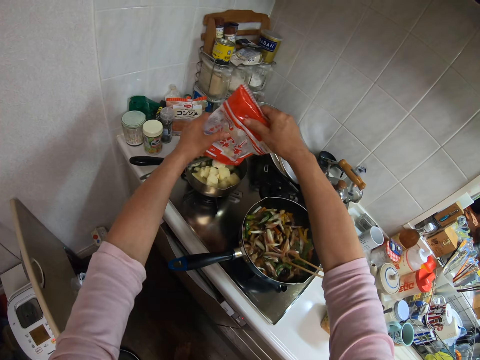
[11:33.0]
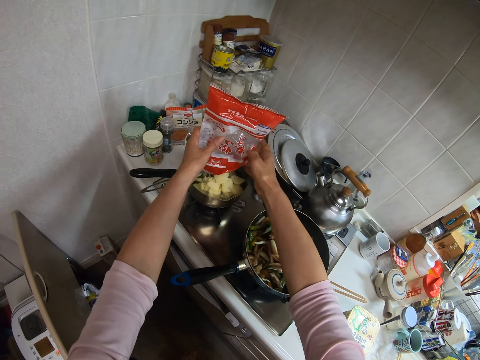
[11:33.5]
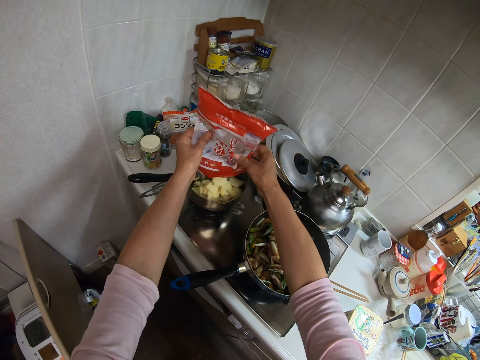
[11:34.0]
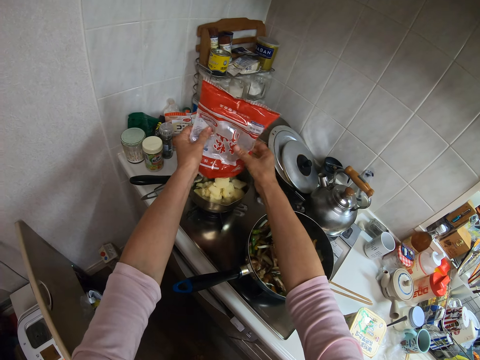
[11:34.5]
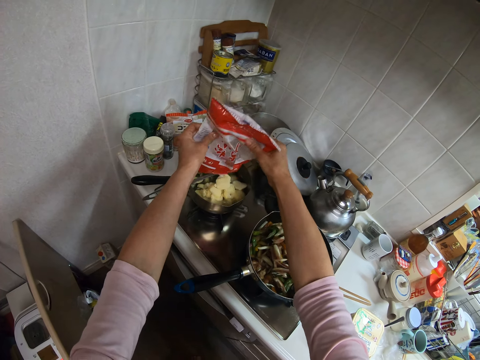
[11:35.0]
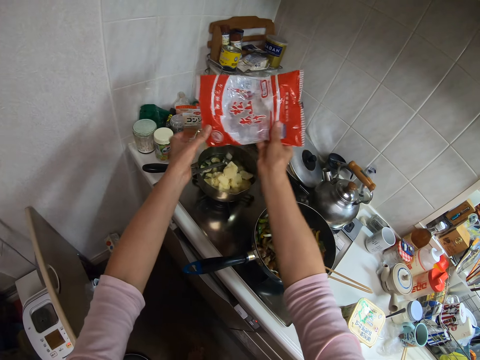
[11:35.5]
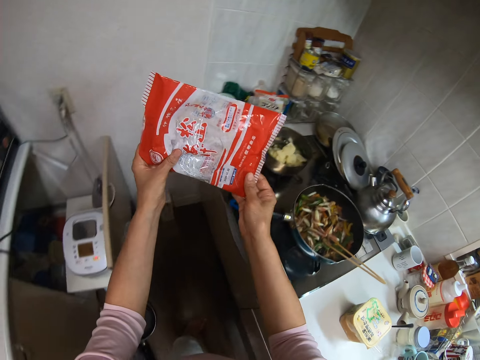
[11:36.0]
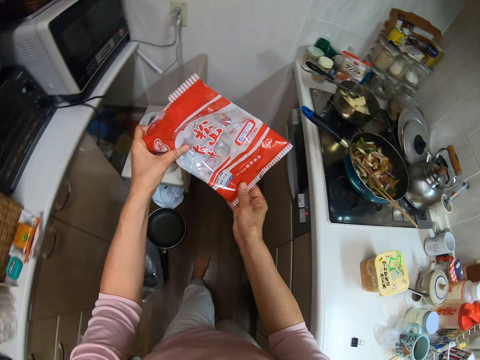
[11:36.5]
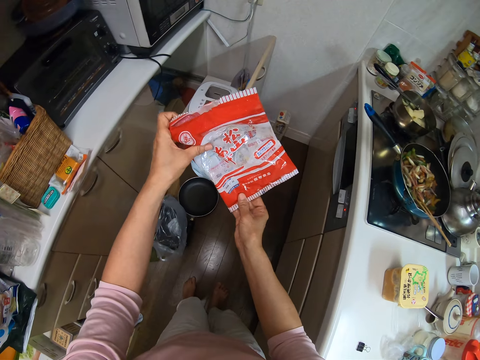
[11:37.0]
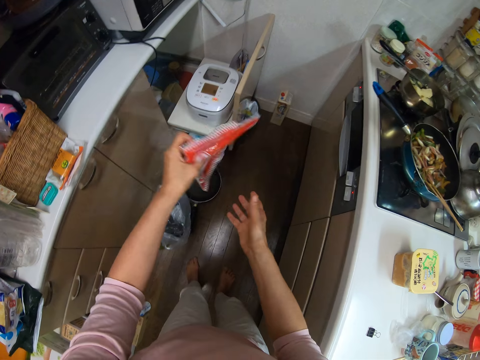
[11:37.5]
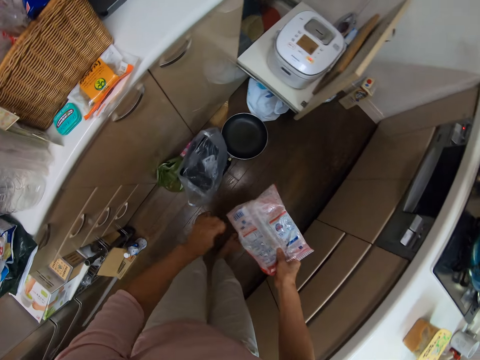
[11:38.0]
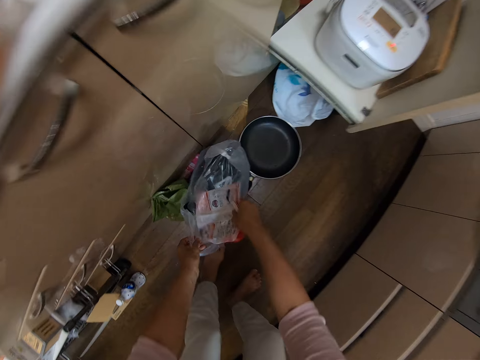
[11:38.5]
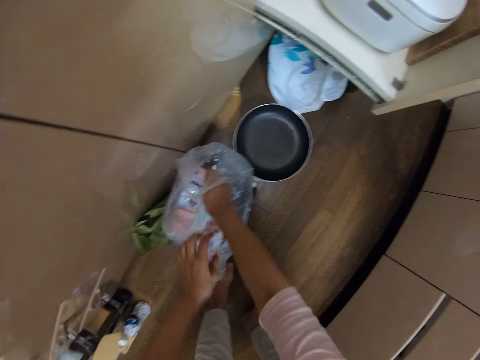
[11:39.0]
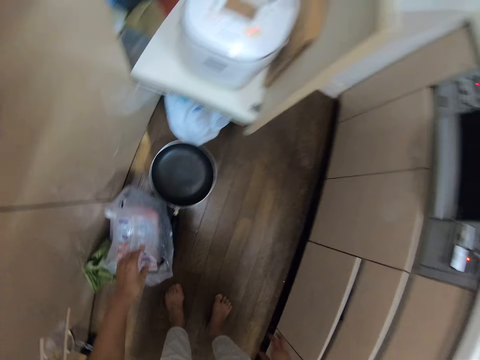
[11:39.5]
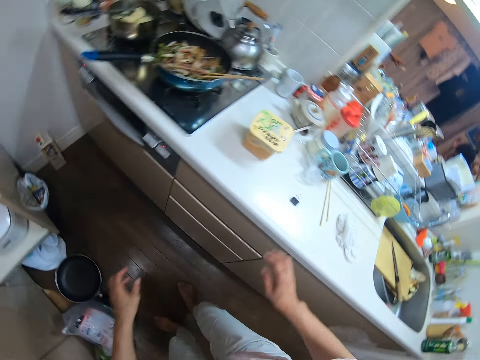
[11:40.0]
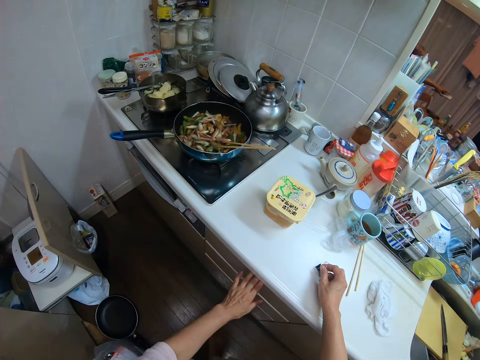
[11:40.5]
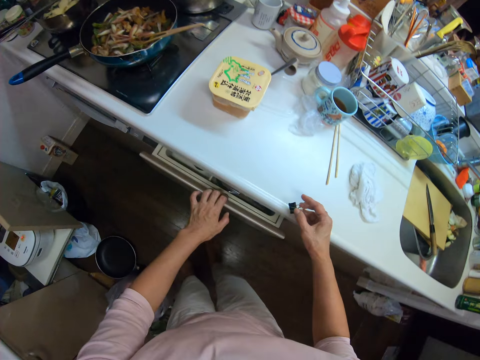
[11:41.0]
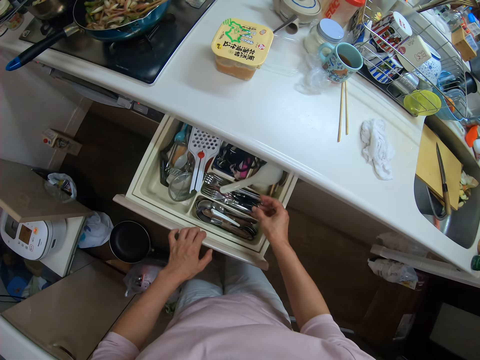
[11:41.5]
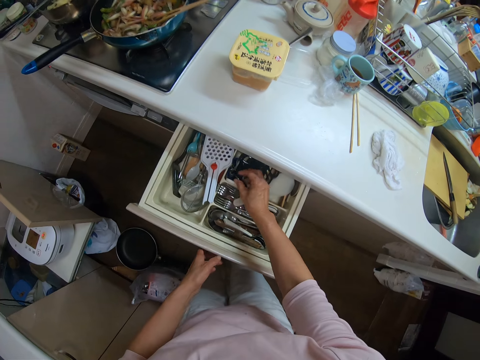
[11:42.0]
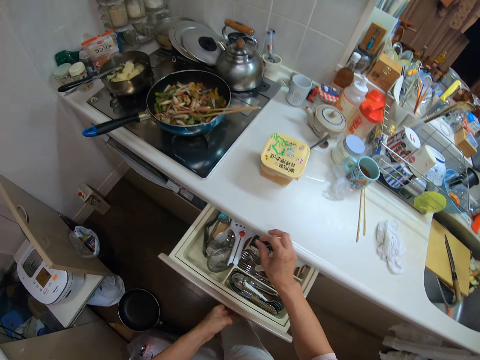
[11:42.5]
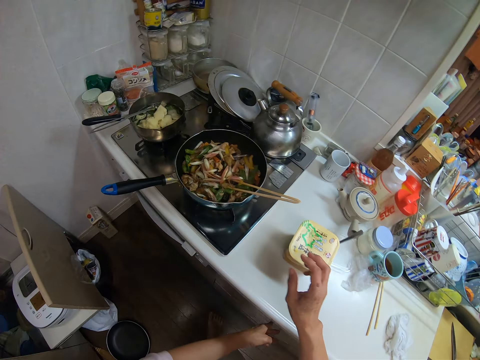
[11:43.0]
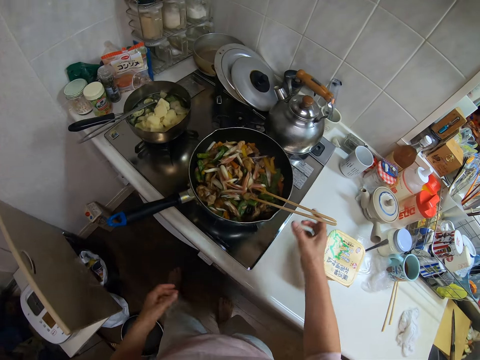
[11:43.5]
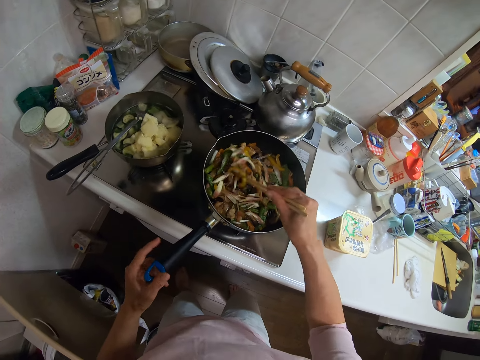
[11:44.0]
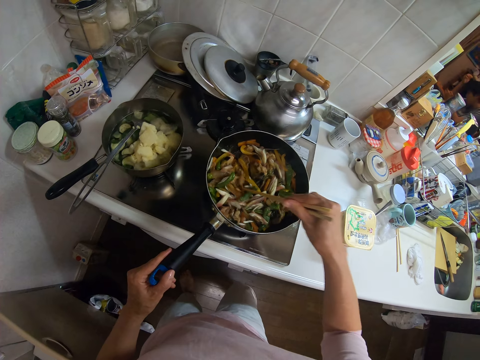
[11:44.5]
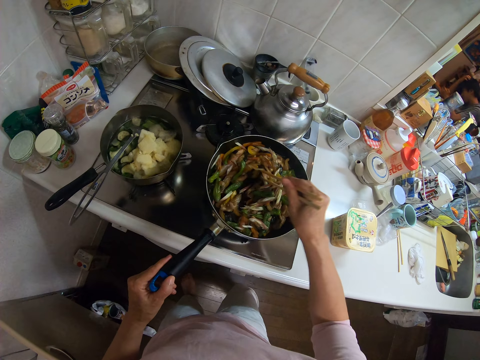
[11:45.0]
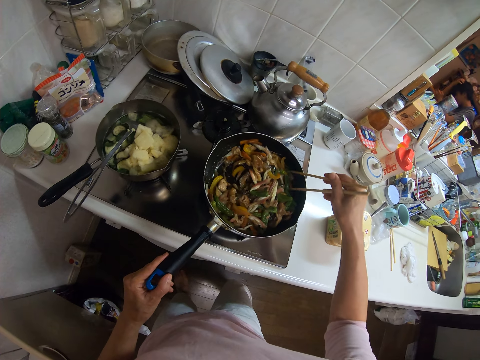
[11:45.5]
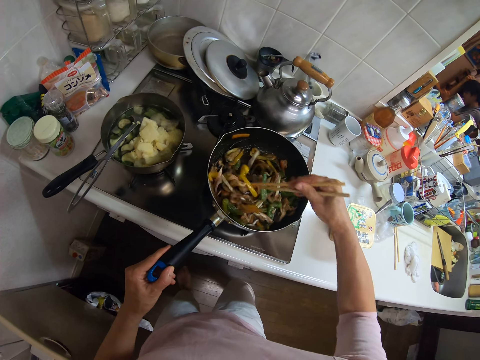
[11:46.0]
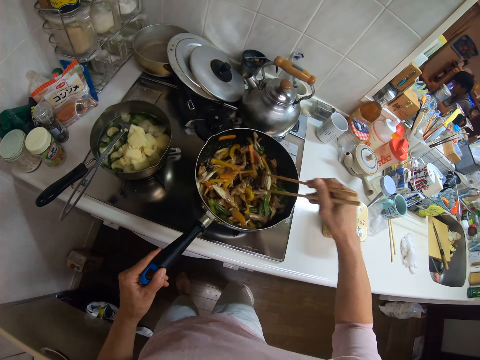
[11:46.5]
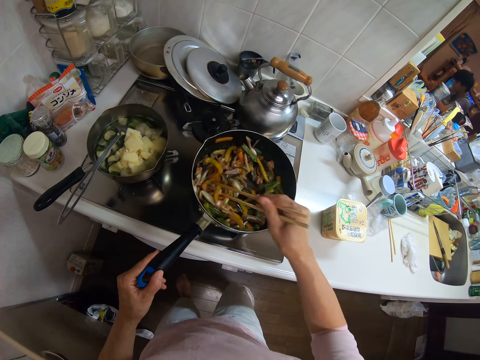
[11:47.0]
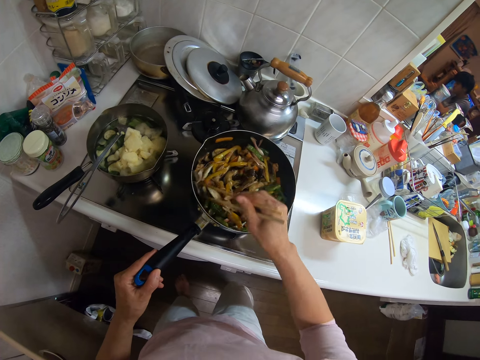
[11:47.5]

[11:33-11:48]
The camera wearer empties the cheese into the frying pan containing cucumber. She steers the paper. She puts the empty pack into the waste bin. She takes the clip of the pack from the kitchen slab with her right hand. She opens the drawer with her left hand. She puts the clip into the drawer. She closes the drawer with her left hand. She continues stirring the vegetable with the spices with the stirrer. She picks a chopstick. She holds the frying pan with her left hand. She turns food into the pan.
